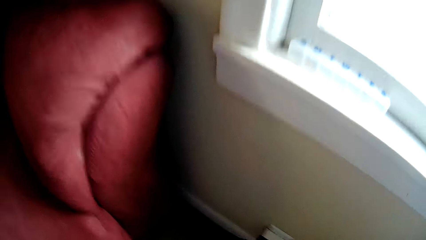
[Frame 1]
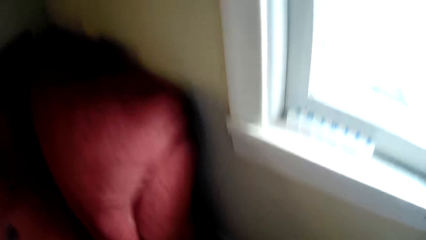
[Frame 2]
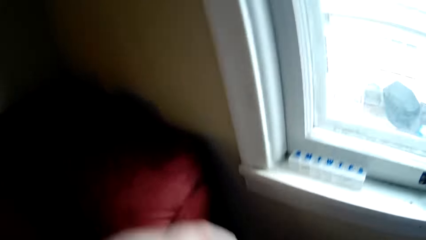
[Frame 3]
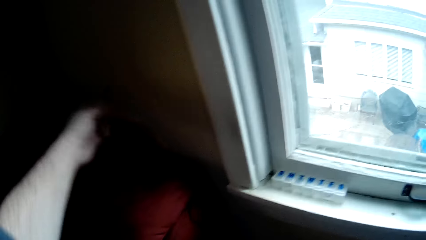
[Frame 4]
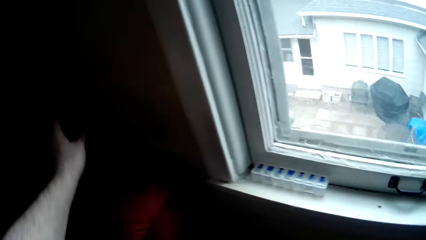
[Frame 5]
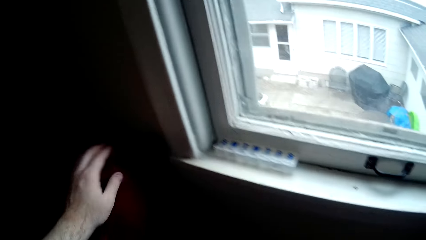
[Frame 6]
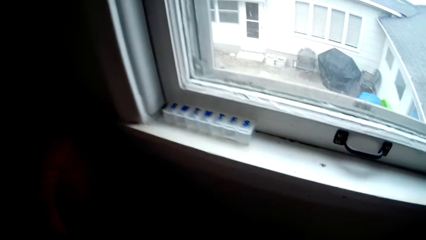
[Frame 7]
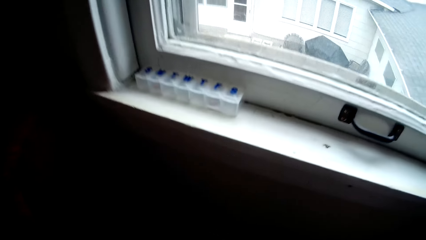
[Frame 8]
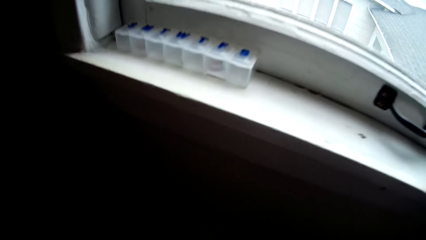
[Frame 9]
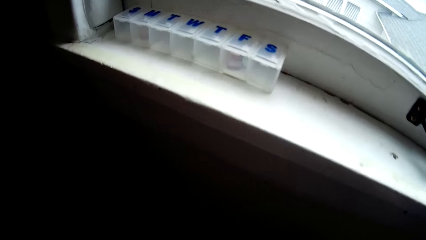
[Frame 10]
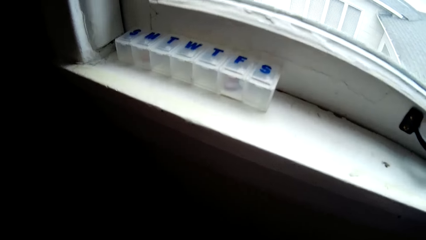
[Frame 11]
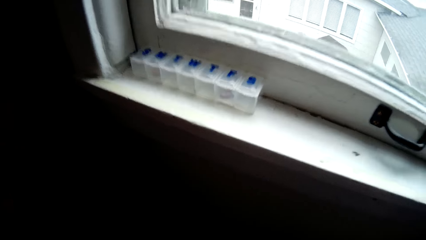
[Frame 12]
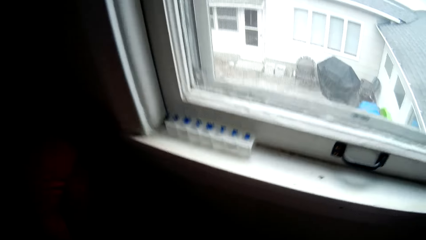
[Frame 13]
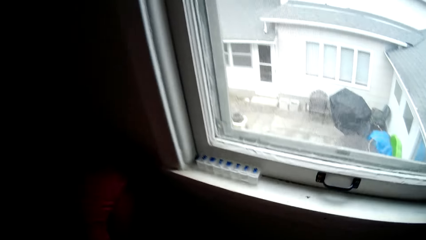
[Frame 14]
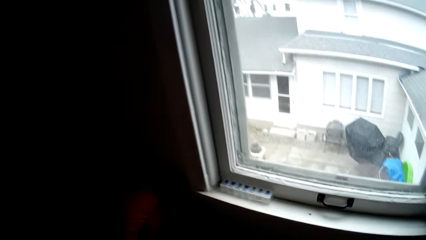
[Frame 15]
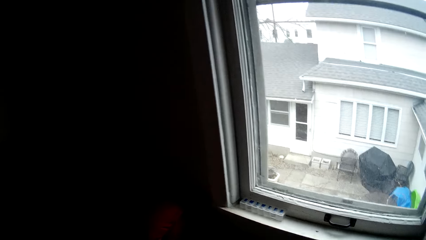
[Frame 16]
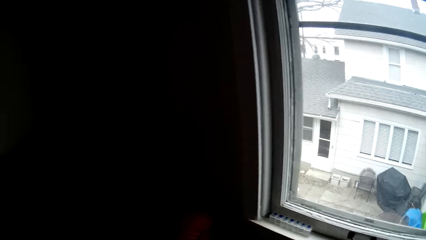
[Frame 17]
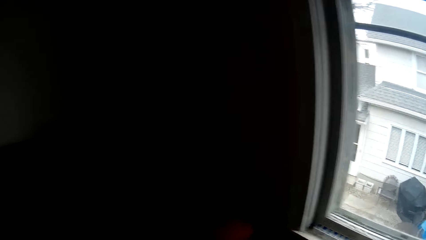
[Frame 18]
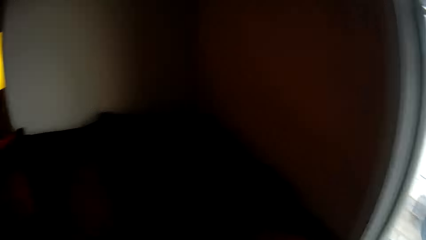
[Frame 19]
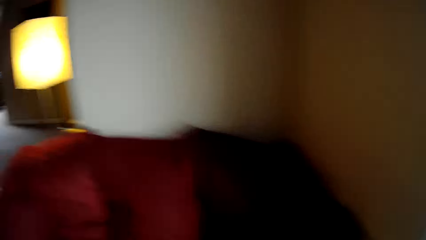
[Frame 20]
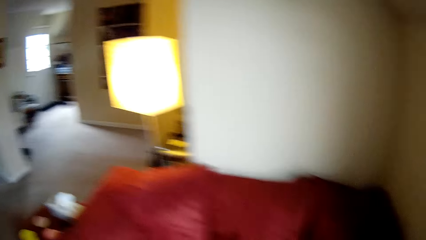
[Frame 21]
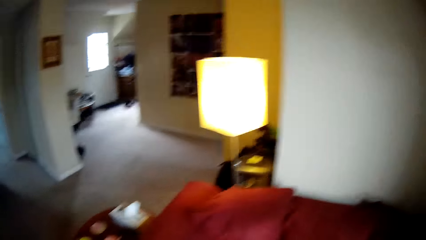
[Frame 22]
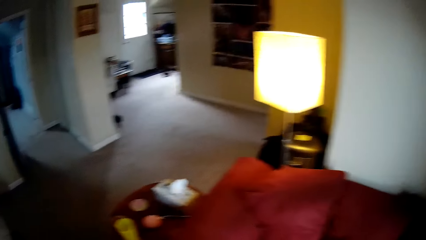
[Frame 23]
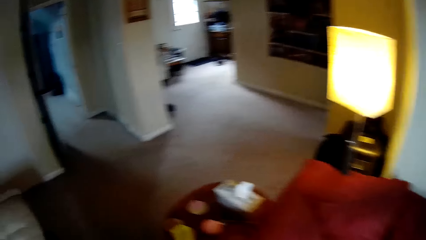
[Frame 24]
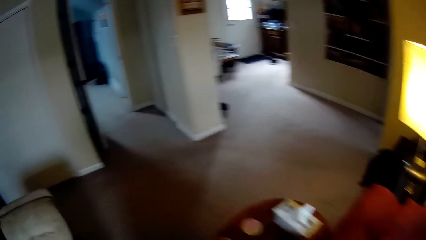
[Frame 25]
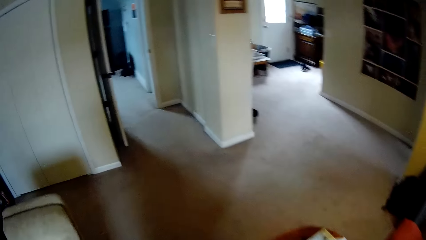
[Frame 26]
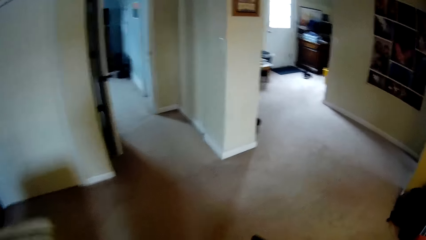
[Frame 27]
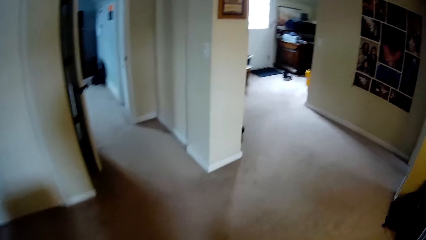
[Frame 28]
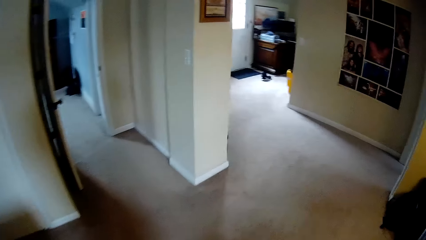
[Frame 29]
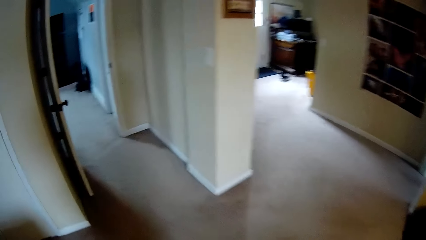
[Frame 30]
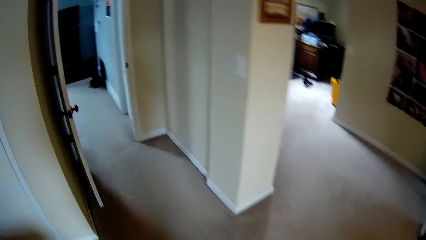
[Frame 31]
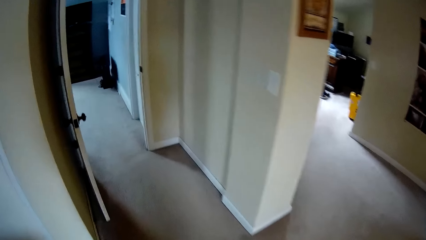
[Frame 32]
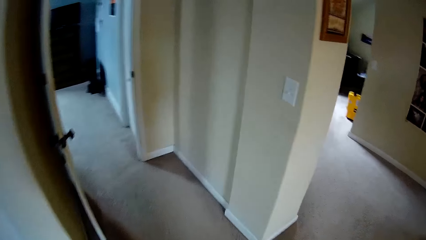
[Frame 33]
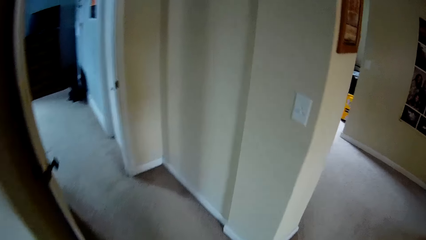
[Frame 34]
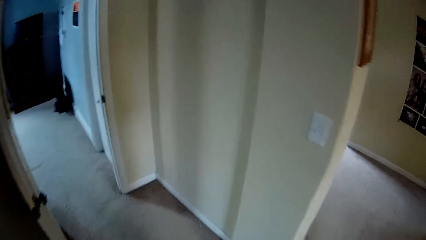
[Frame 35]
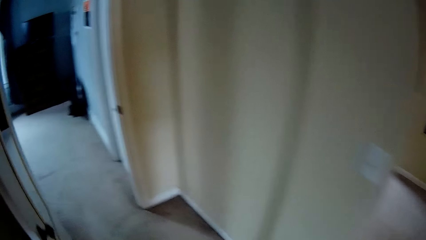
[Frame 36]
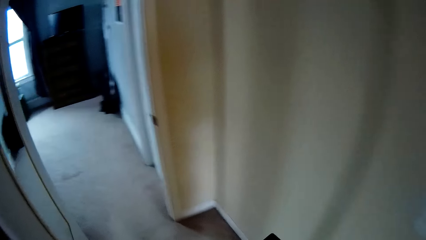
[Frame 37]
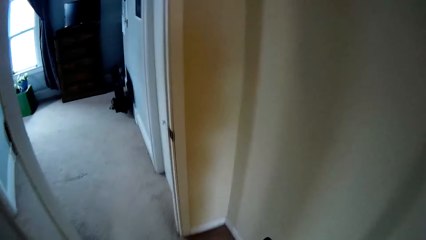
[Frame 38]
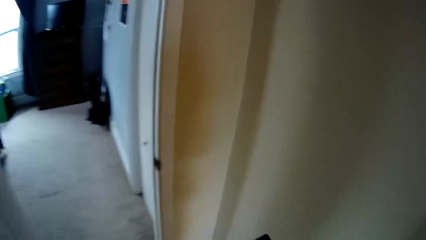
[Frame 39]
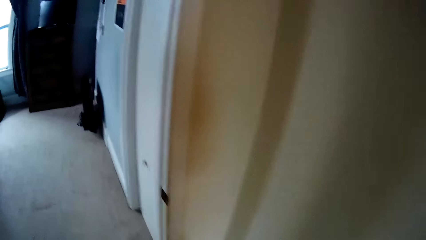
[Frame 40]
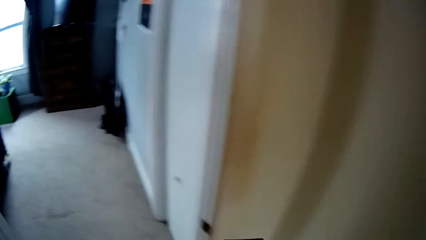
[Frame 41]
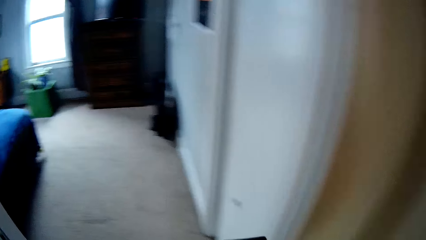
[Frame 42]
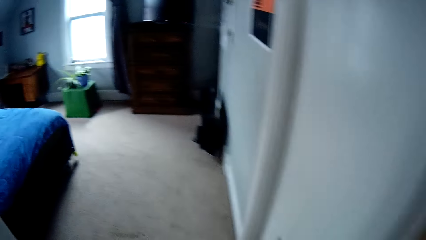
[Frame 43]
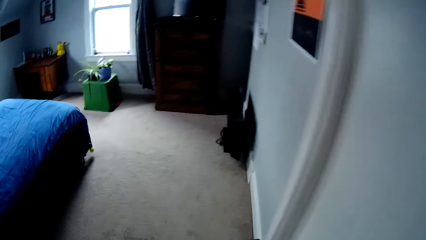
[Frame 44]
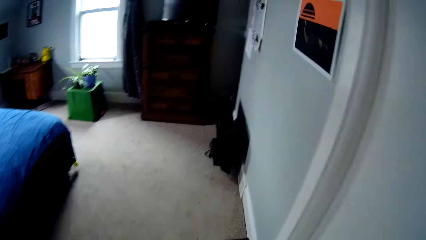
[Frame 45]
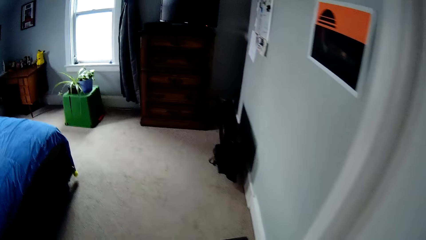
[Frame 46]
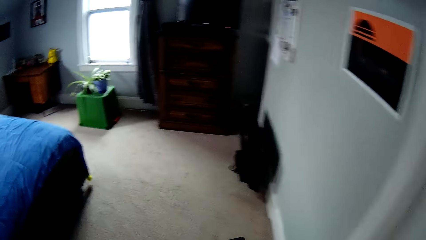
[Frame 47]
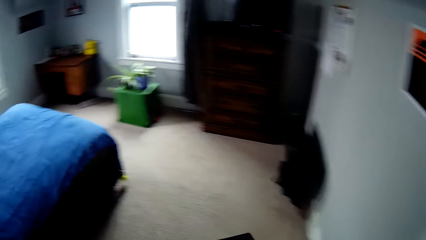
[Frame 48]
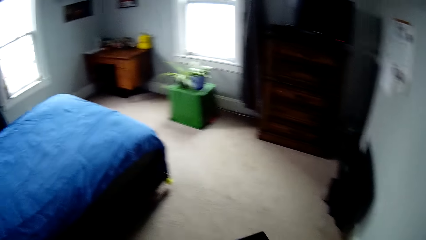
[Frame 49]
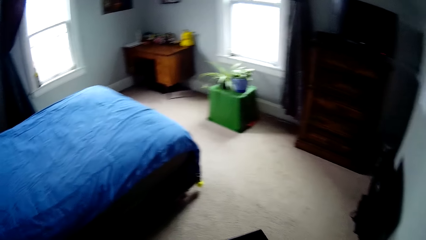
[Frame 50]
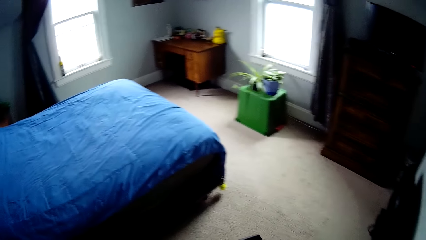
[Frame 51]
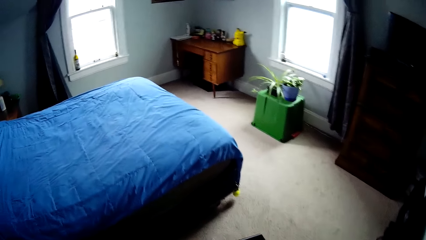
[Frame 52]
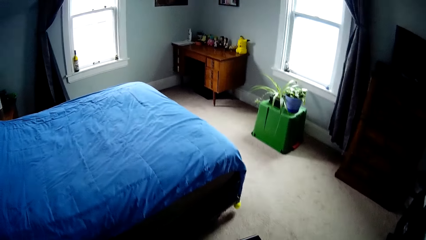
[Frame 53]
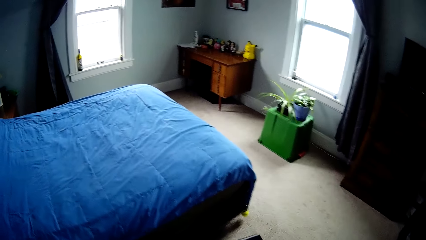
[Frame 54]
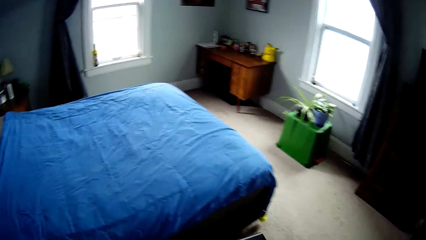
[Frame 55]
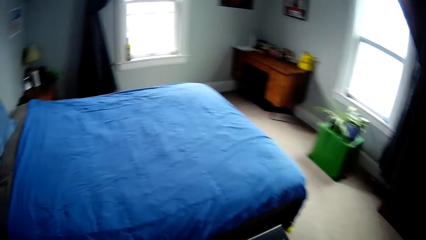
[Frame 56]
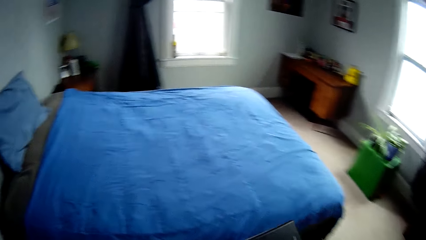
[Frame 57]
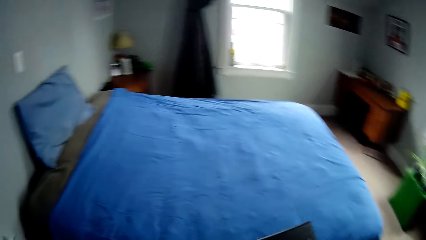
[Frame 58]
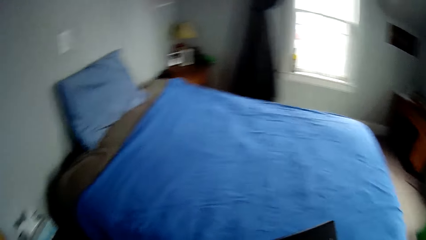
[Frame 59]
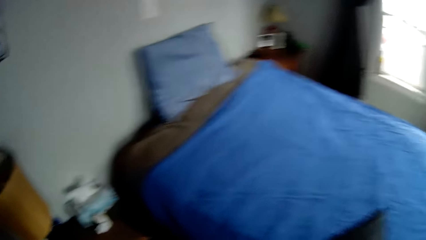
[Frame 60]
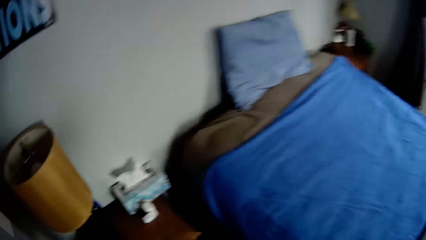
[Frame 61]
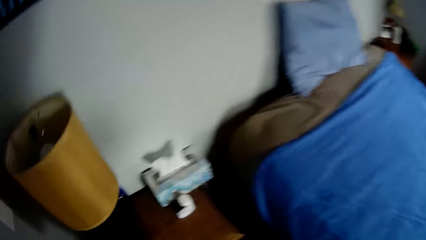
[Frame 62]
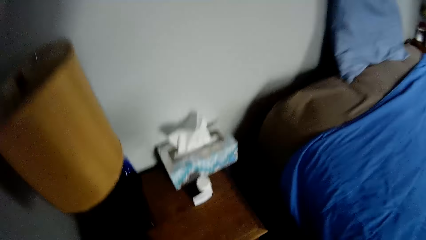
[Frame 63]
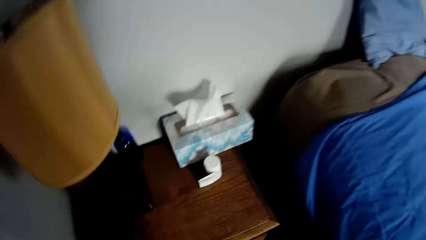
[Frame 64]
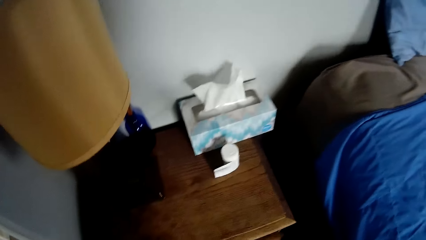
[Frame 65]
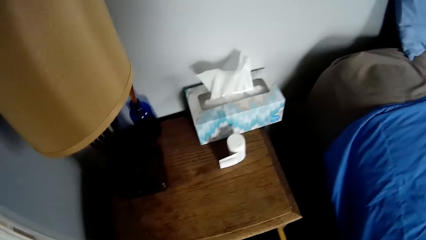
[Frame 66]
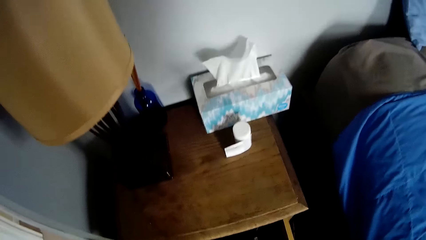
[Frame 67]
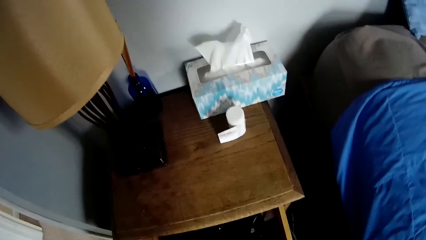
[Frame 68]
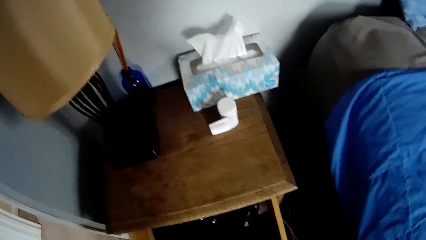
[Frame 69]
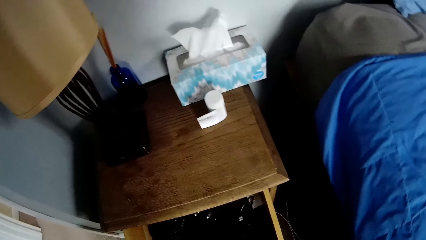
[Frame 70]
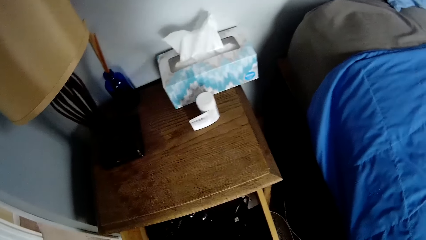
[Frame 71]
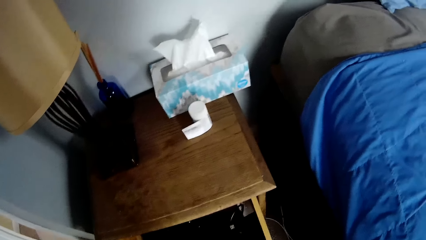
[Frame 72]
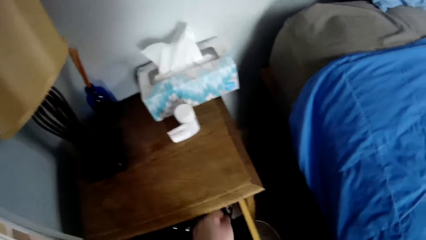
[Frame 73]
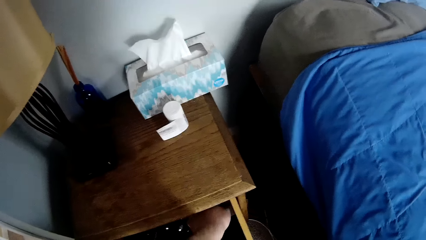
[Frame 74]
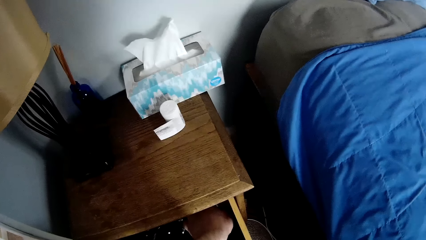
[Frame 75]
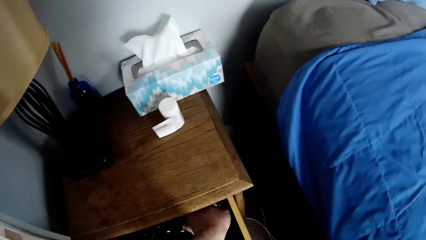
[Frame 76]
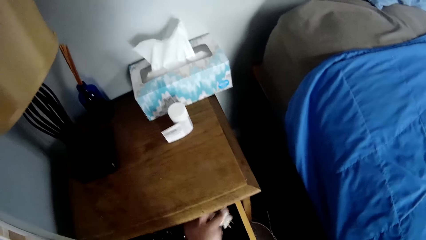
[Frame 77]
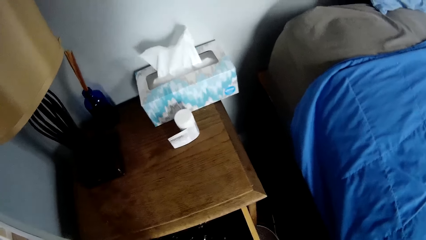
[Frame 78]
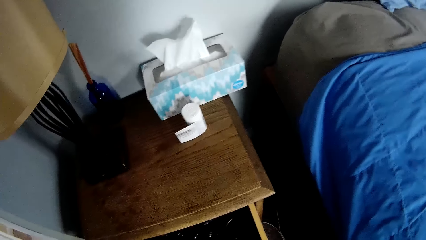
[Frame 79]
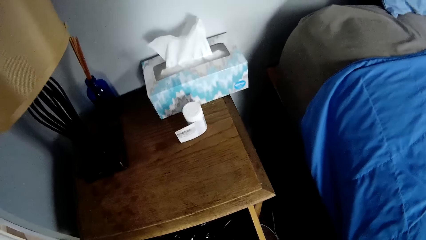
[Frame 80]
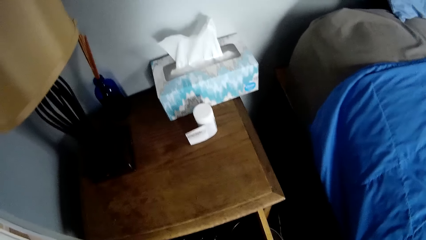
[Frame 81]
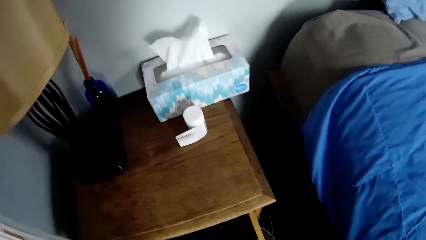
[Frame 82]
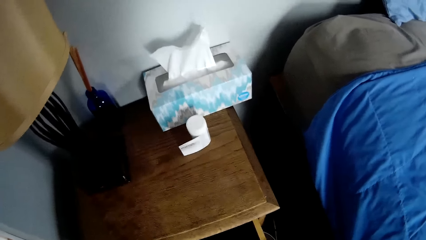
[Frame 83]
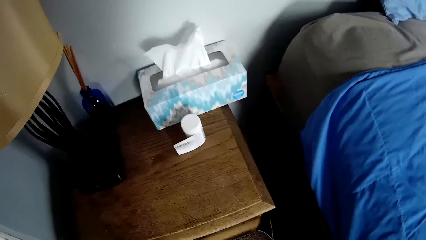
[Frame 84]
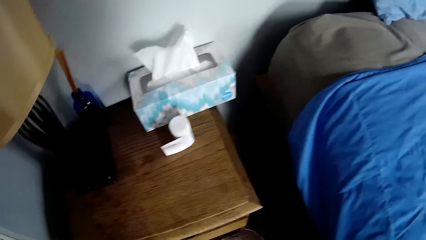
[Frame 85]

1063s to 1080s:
The camera wearer places a wire on the sofa chair. They hold something. They walk around the house. They open a nightstand drawer. They pick up a charger head in the drawer. They push the drawer.
